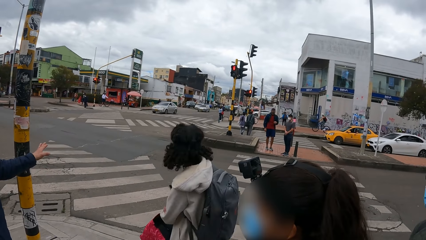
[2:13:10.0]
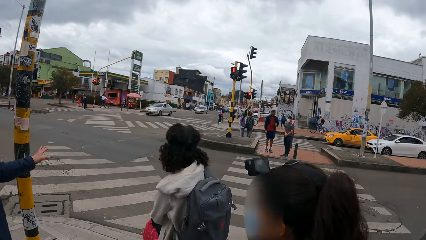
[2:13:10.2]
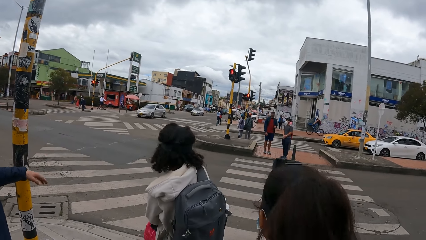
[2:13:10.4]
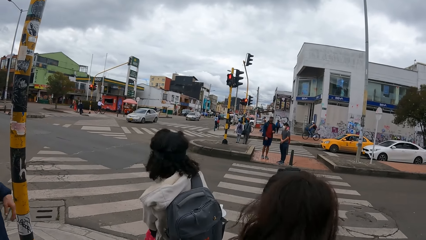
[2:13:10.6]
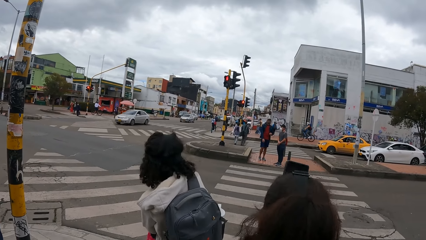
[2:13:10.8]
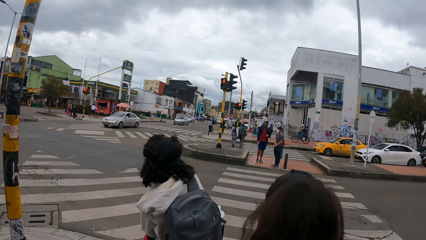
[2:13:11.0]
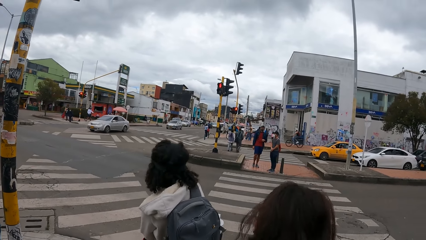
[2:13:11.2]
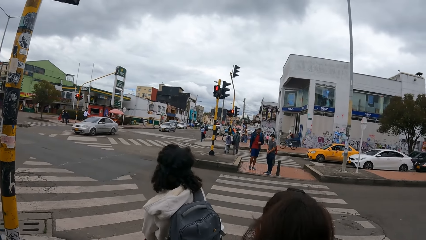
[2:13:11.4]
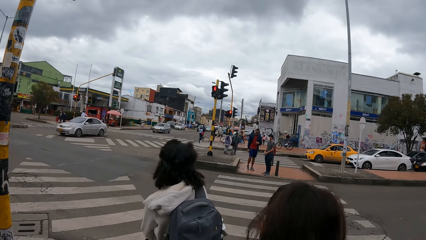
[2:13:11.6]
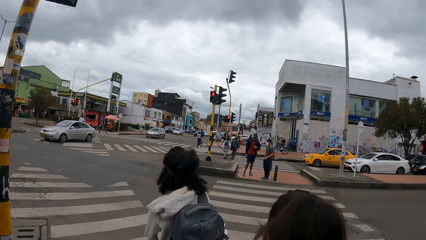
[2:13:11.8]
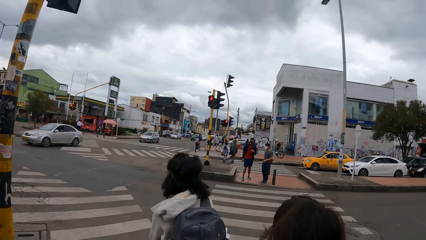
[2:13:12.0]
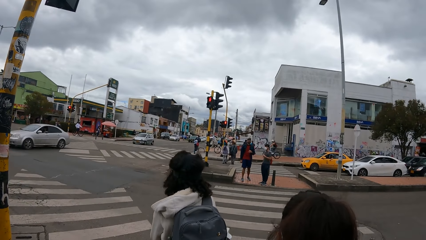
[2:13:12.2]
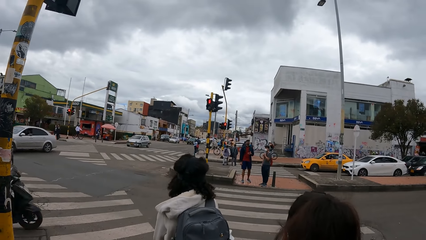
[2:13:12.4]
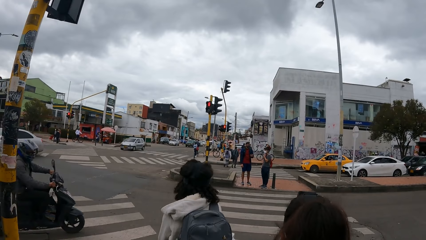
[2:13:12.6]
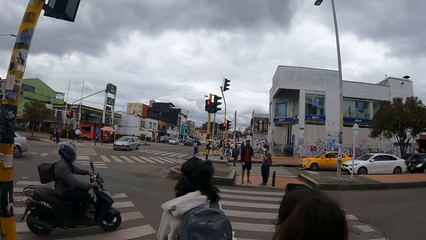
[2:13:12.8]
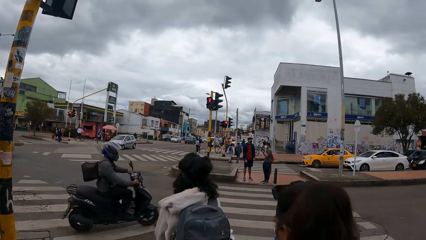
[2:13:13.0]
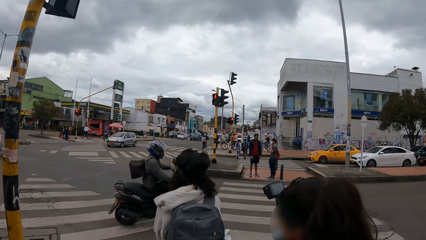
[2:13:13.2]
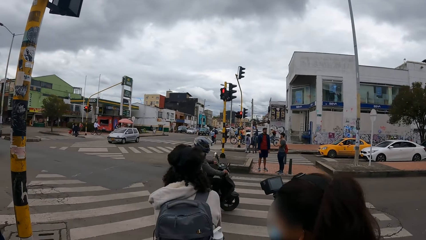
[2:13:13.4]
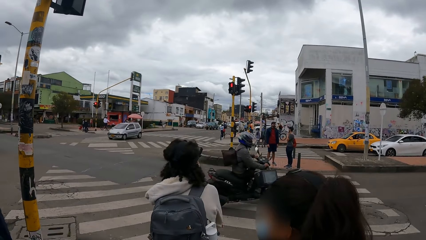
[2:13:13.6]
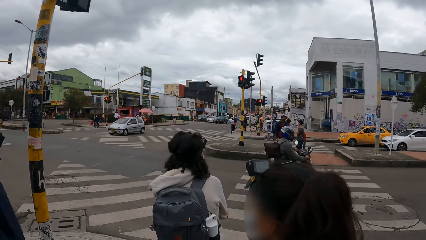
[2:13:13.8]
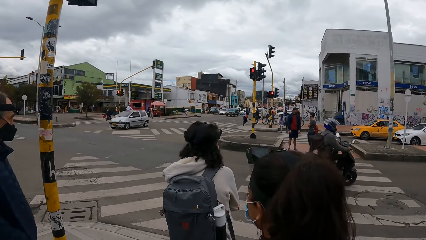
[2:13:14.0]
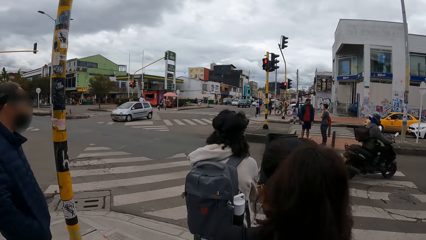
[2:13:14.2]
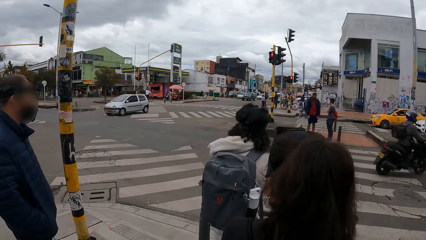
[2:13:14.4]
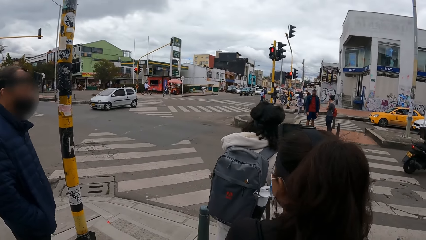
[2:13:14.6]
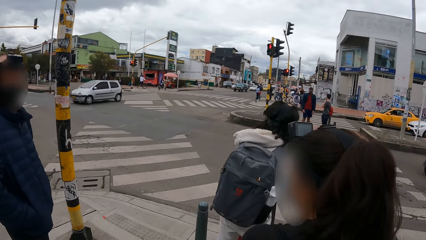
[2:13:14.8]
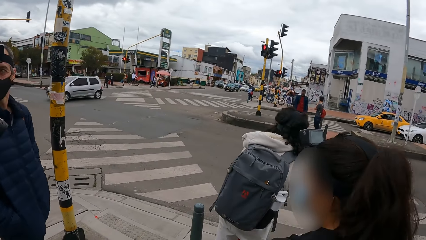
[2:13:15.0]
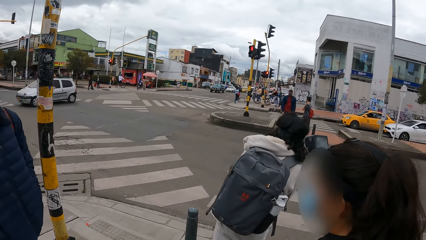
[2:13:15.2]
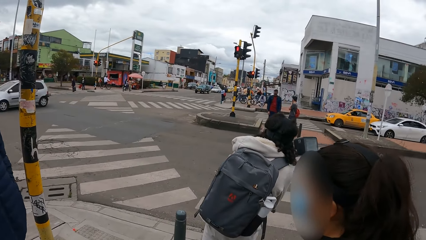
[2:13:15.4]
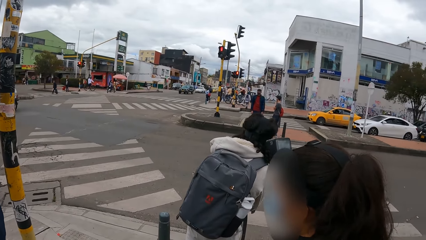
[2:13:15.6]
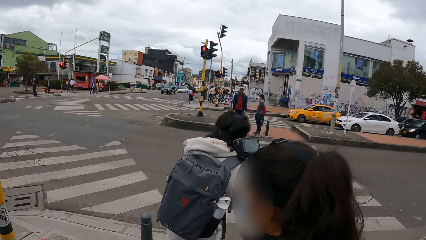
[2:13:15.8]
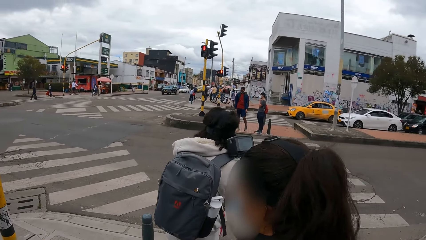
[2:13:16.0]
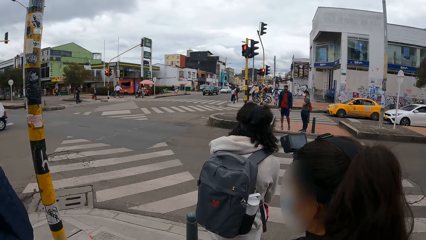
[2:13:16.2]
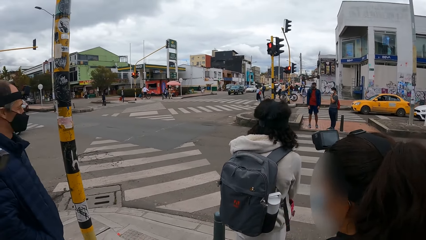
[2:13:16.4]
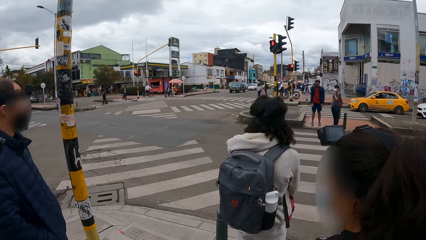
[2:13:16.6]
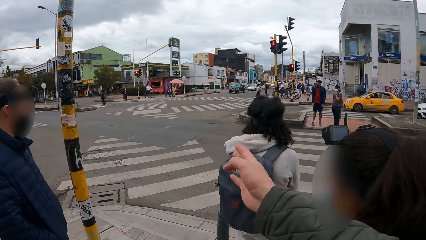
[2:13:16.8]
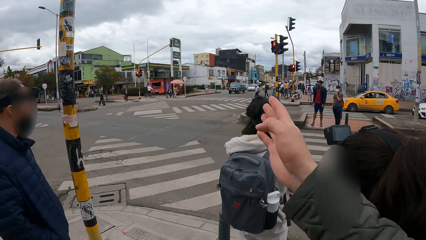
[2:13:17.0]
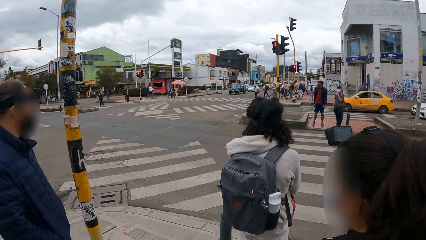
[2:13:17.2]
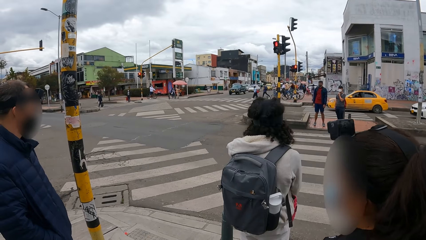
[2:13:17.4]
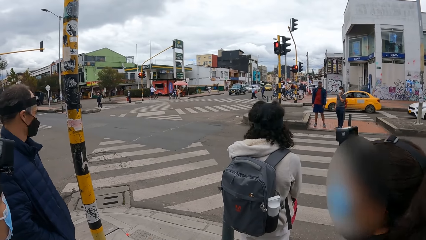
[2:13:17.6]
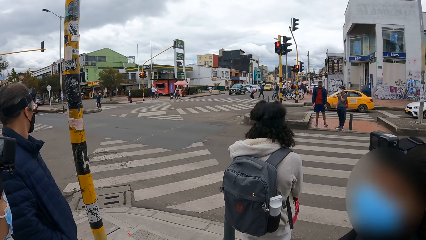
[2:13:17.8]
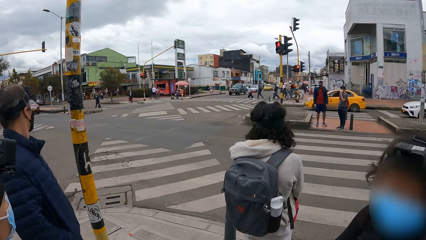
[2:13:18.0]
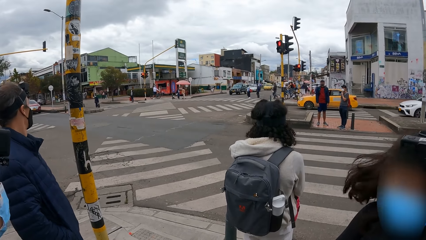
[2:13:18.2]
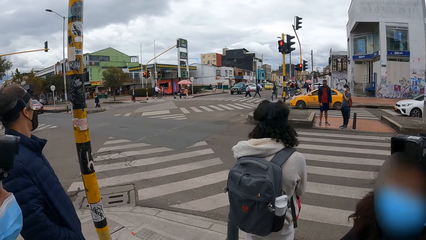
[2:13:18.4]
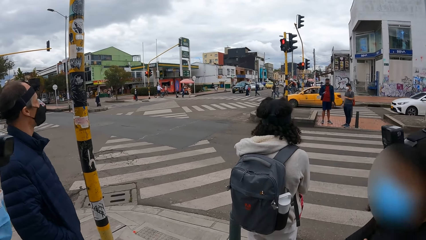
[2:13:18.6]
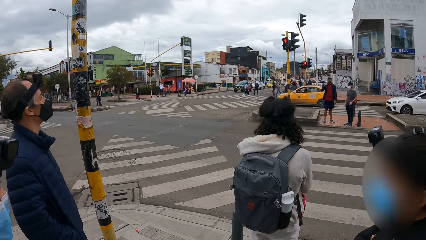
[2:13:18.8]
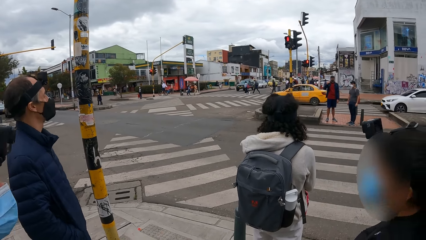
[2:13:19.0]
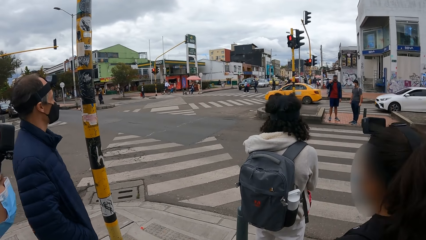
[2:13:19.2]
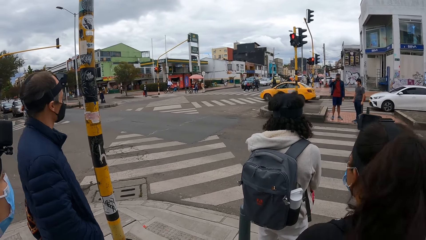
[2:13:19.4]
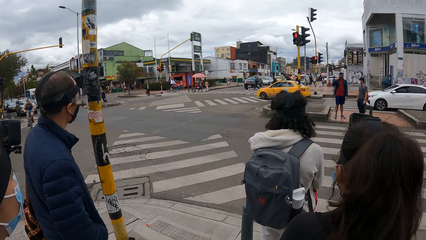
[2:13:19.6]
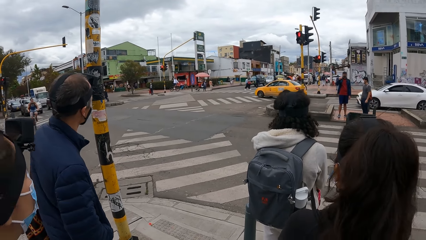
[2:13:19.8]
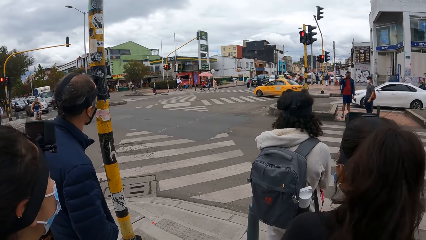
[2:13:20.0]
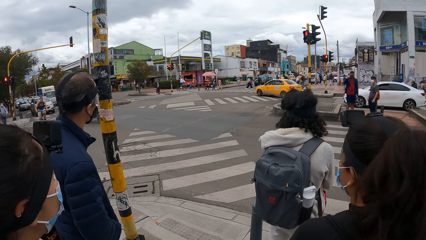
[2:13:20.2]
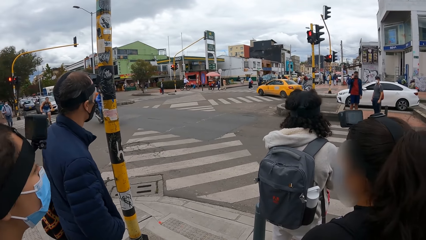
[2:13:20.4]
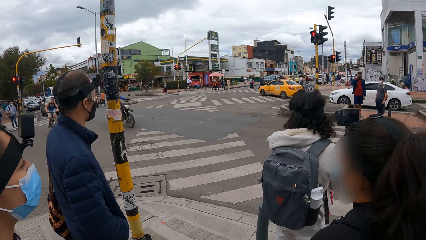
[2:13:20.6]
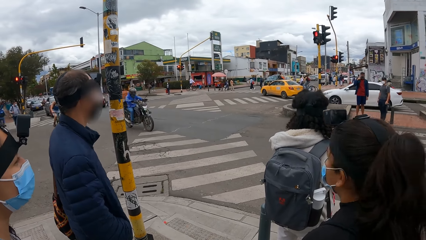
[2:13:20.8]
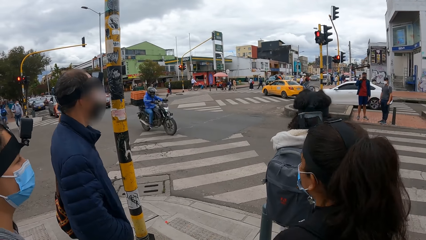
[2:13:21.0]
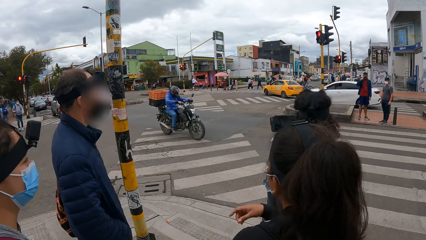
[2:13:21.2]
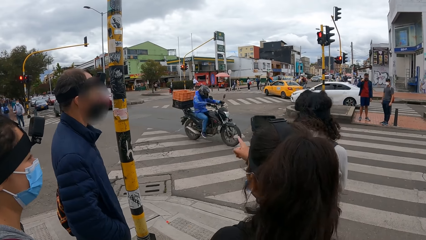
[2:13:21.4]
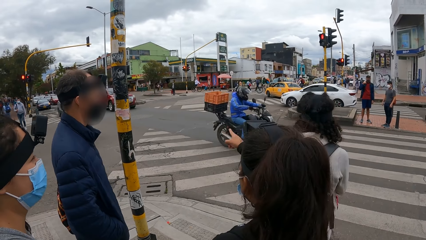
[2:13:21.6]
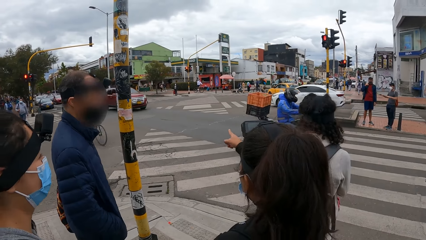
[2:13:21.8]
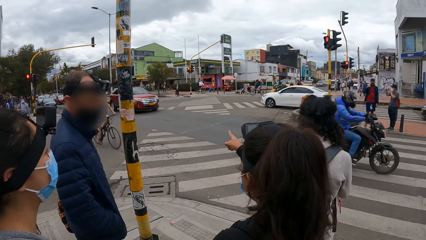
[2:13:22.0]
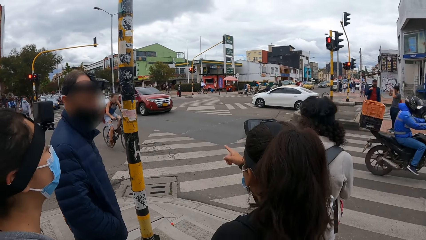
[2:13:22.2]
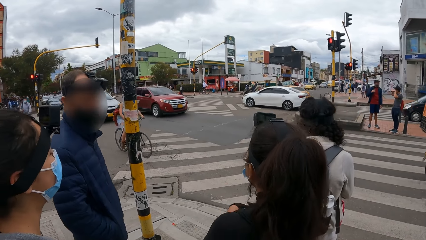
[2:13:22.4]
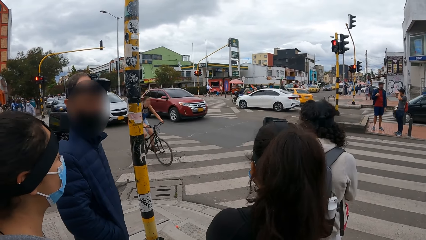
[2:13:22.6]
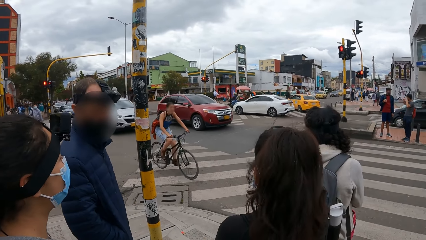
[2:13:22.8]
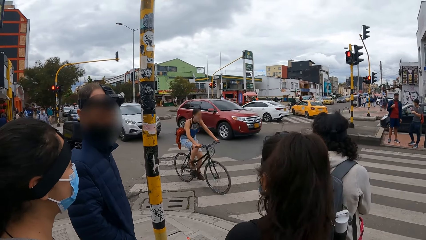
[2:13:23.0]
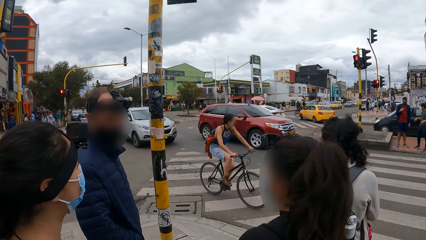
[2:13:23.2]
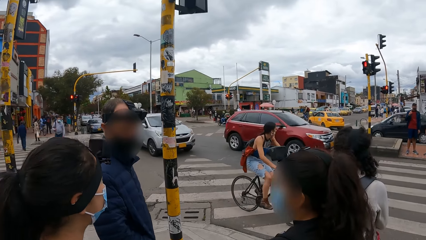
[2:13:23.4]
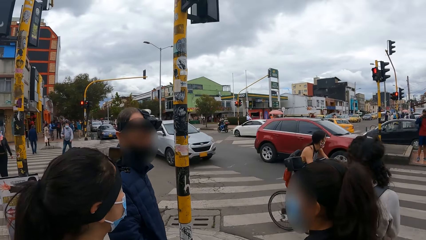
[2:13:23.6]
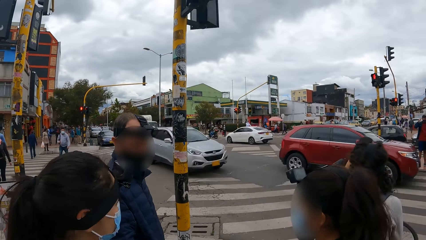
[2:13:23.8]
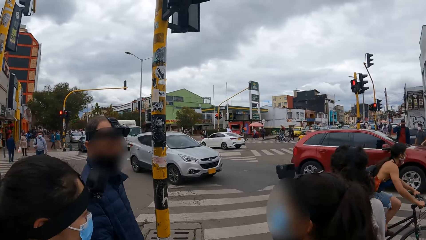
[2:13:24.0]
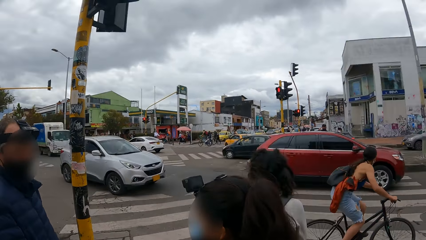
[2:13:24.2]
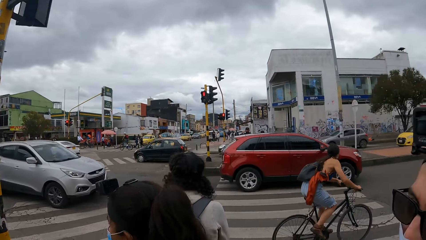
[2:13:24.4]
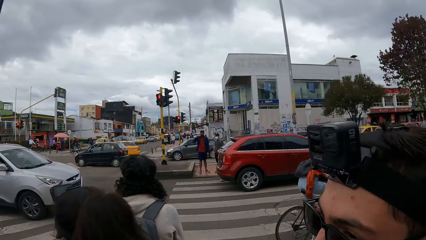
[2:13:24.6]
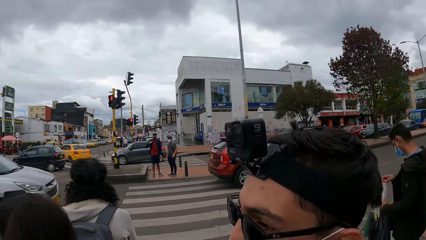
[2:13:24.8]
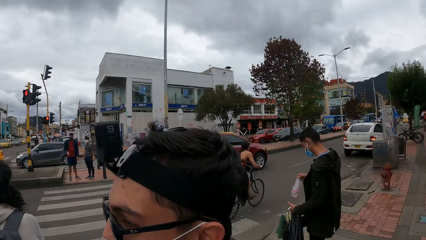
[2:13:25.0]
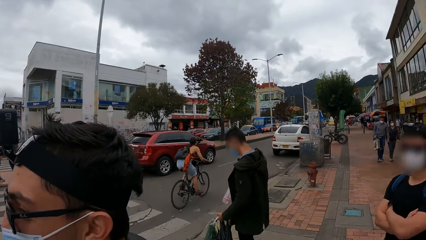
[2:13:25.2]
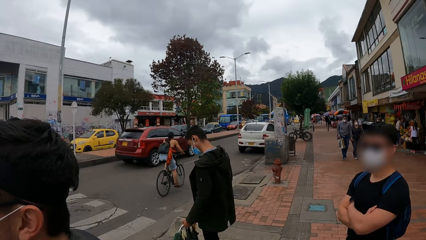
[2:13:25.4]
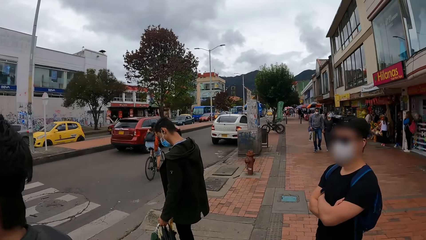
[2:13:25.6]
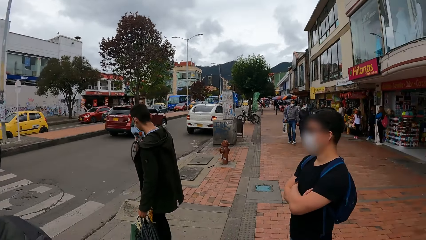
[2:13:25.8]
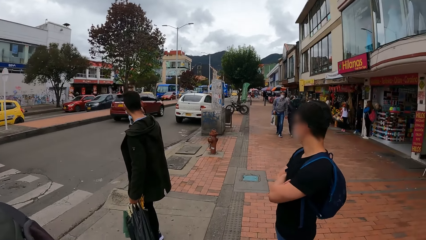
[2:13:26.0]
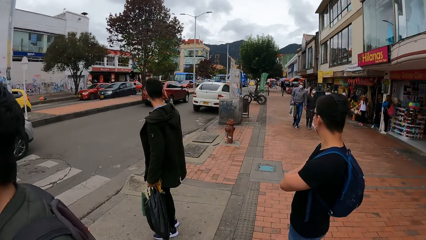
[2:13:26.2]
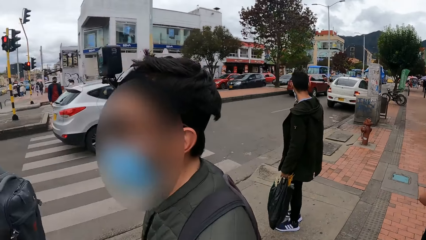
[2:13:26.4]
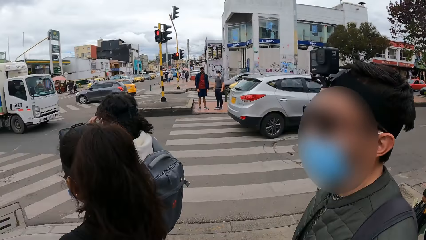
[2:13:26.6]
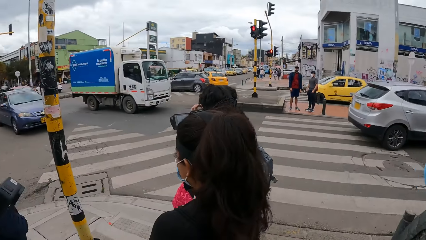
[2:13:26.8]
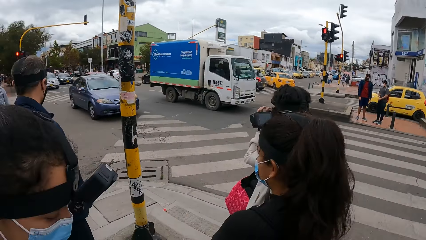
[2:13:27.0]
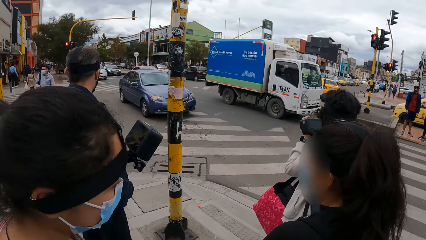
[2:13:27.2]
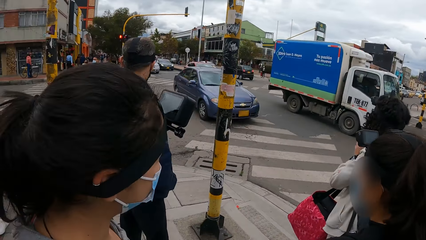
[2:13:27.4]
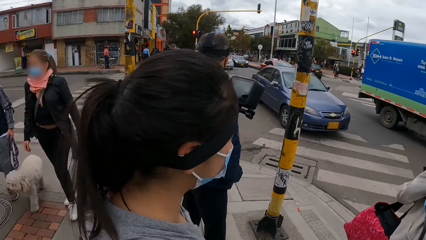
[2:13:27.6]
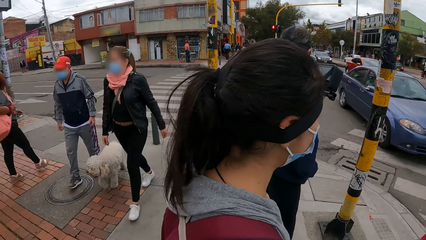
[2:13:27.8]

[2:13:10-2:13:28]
The camera wearer looks around. A woman points with a finger. A man converses with another woman. The camera wearer looks around.
